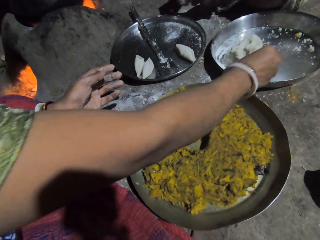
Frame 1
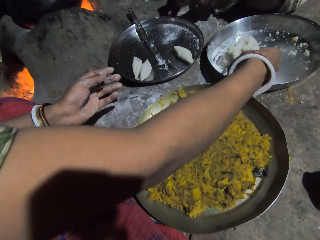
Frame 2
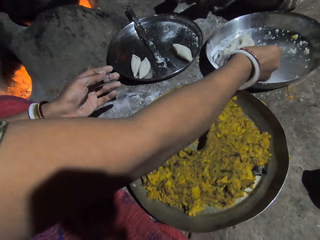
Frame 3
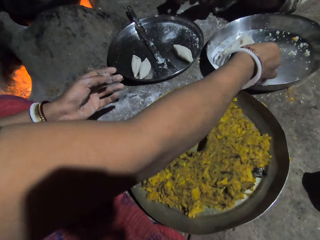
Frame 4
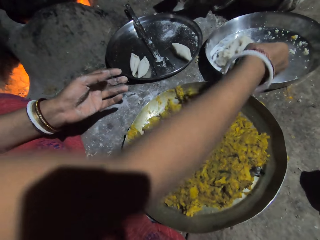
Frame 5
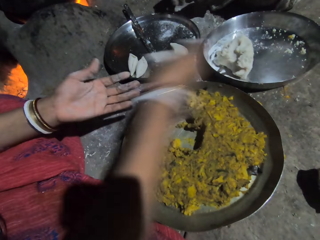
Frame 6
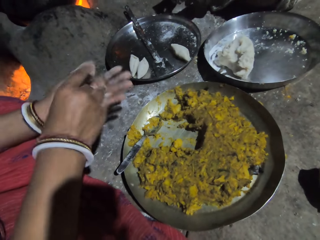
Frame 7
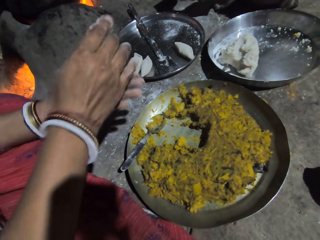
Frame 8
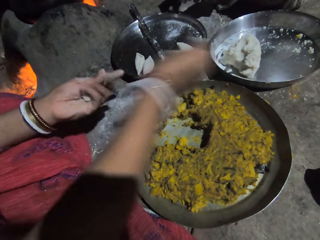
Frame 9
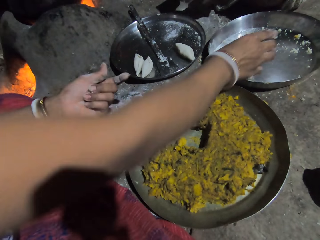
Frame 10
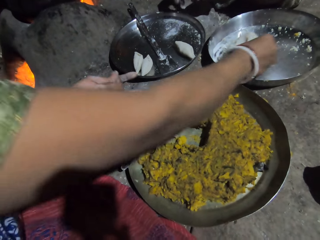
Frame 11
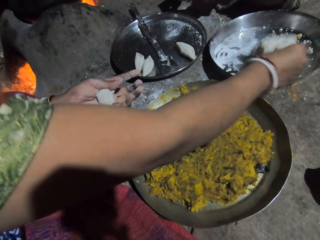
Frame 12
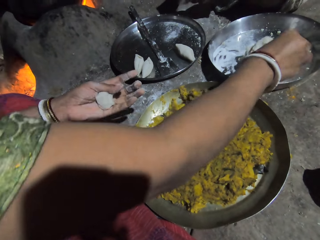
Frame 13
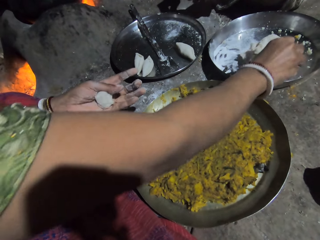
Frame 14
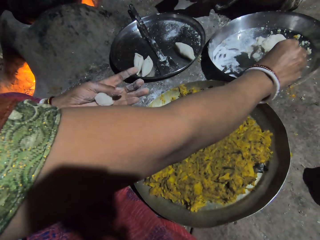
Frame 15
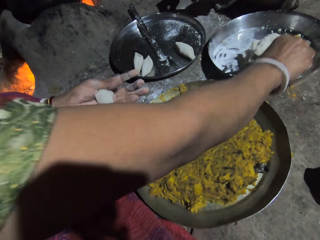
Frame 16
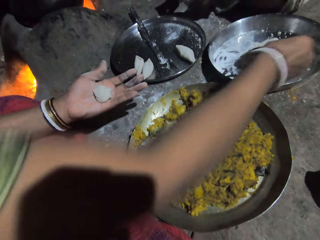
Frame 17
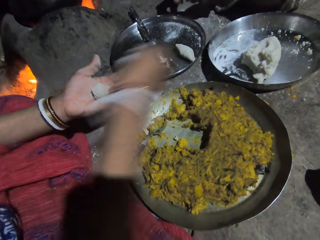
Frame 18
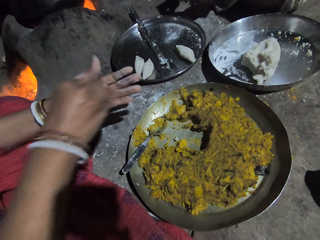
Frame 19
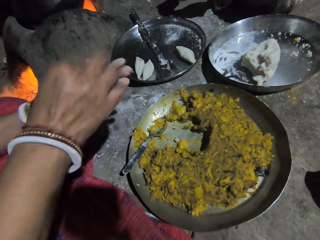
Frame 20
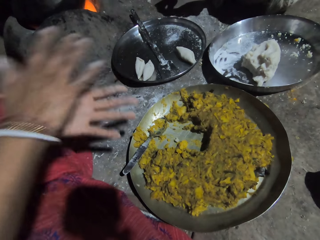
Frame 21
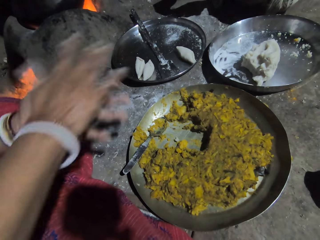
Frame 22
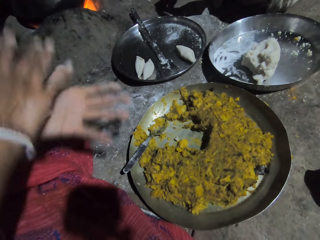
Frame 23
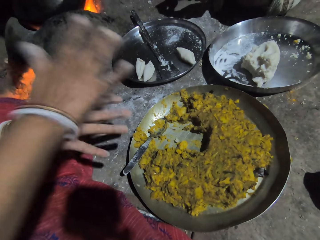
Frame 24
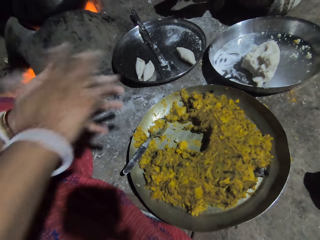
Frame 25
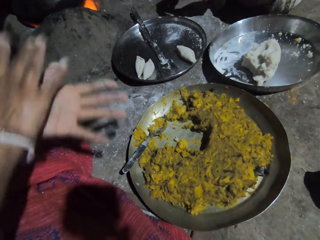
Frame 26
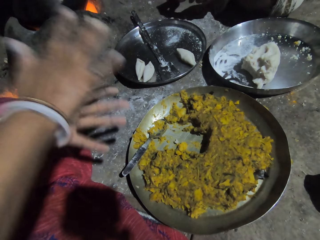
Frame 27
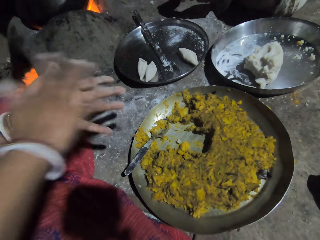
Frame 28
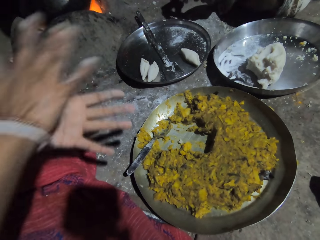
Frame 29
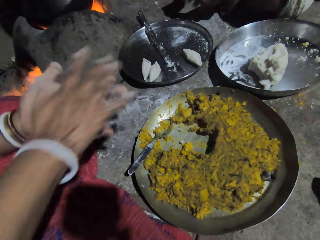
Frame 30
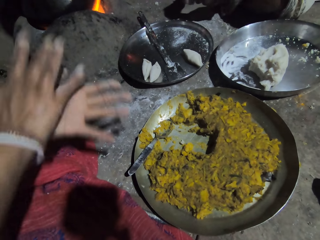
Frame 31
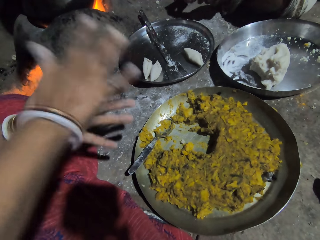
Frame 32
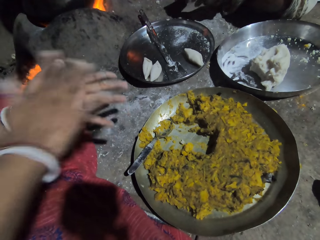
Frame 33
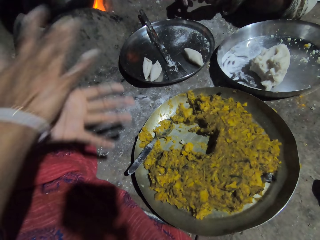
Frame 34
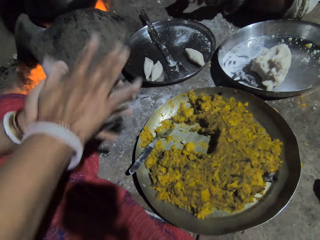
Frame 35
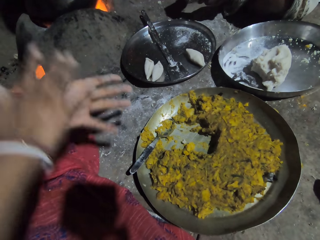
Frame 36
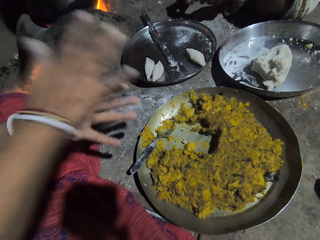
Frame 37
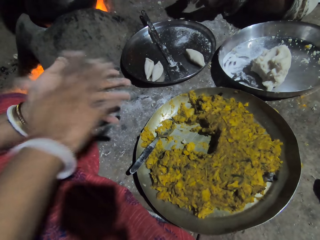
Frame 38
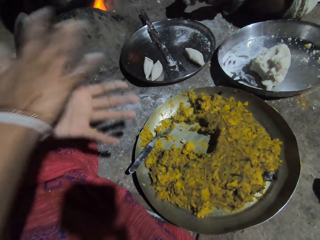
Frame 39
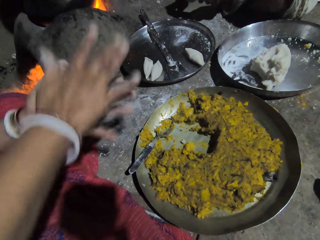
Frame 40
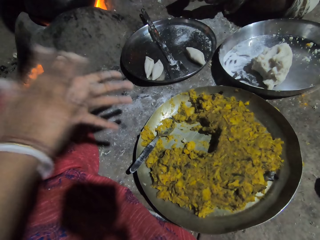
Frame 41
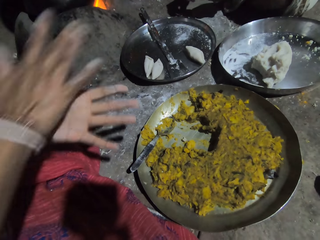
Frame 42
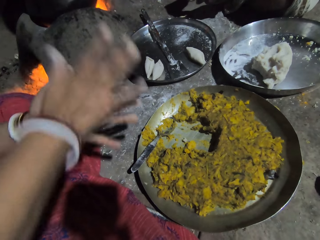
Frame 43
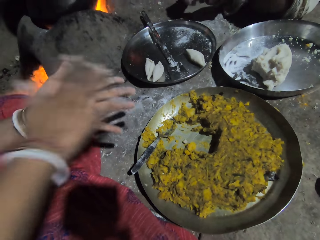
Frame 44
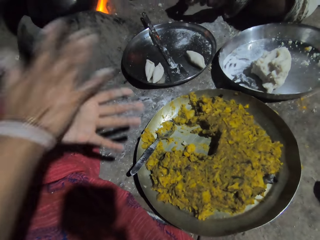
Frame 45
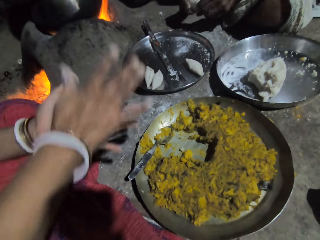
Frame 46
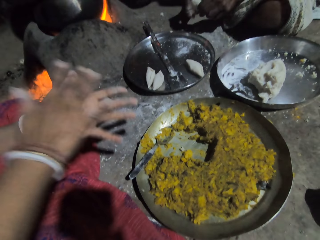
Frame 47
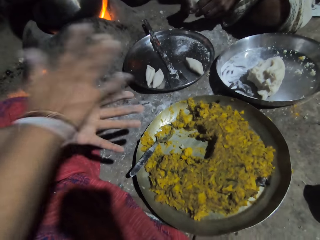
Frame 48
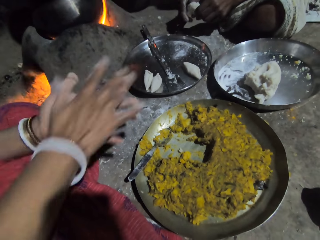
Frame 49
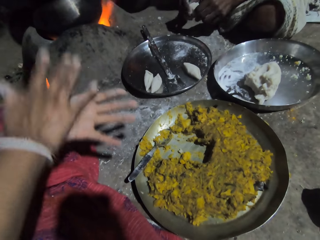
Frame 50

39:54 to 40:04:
The camera wearer cuts the dough. A person cuts the dough. The camera wearer rolls the dough, cuts the dough, and rolls the dough. The person rolls the dough.

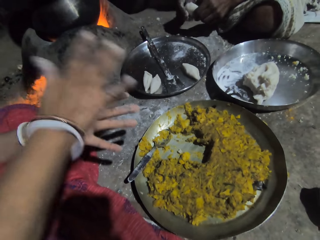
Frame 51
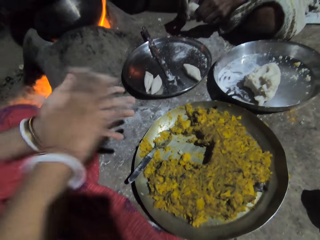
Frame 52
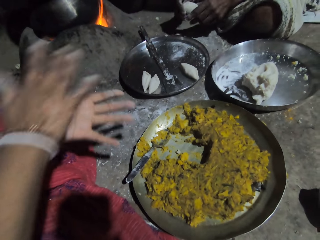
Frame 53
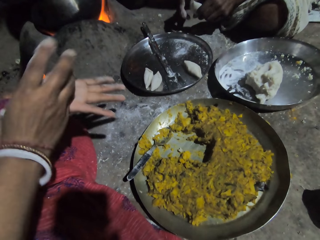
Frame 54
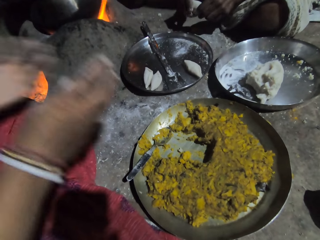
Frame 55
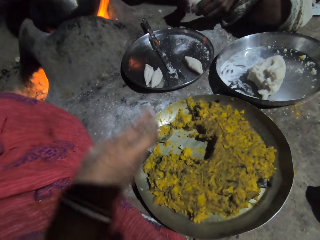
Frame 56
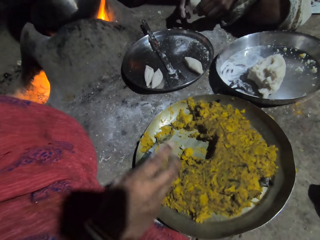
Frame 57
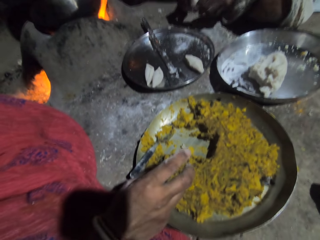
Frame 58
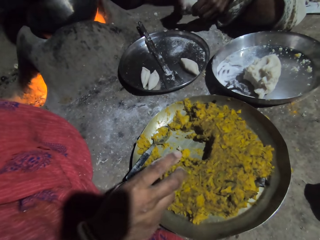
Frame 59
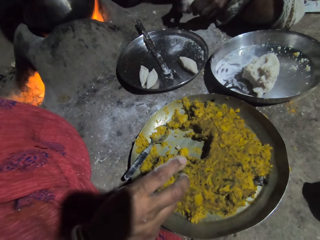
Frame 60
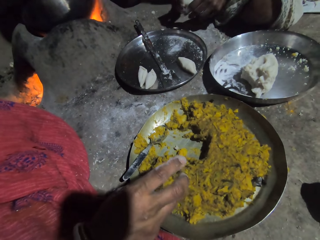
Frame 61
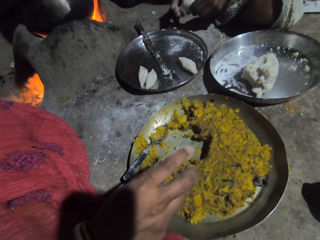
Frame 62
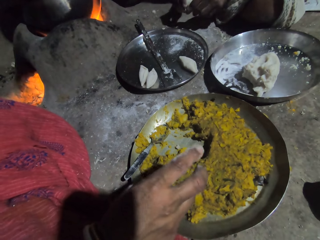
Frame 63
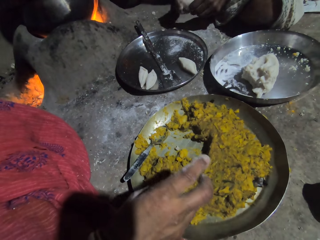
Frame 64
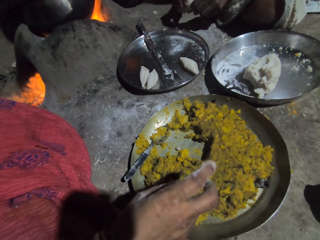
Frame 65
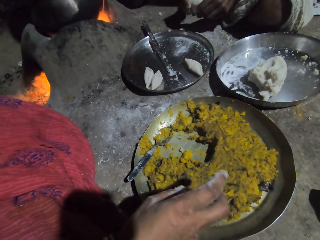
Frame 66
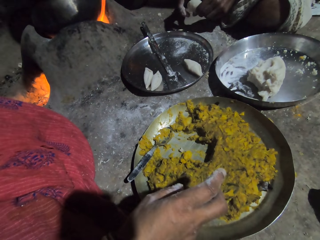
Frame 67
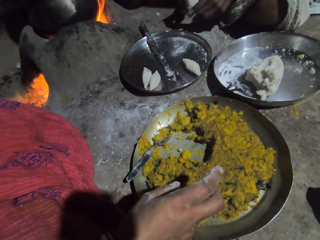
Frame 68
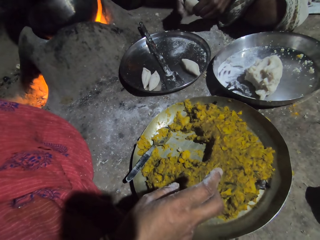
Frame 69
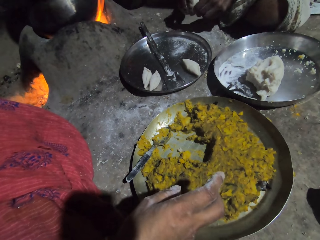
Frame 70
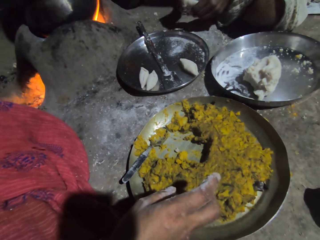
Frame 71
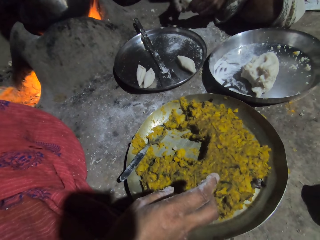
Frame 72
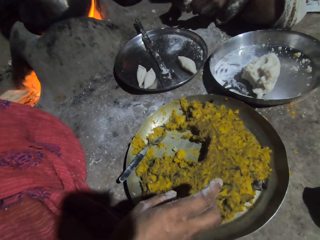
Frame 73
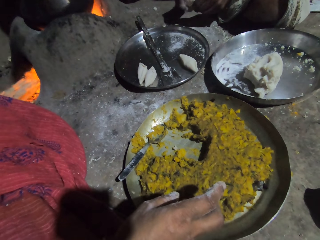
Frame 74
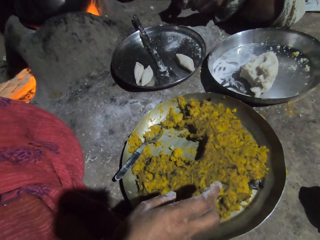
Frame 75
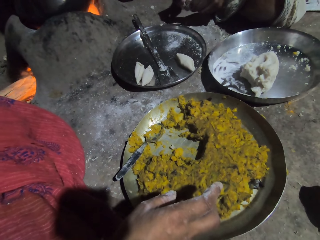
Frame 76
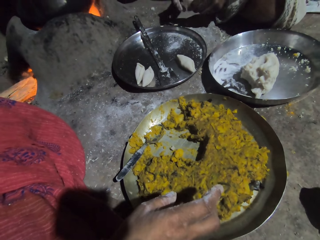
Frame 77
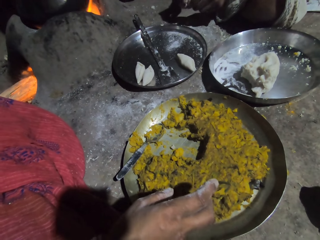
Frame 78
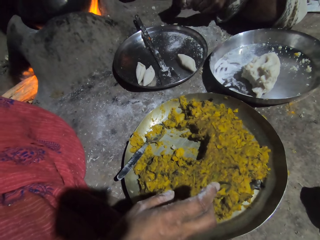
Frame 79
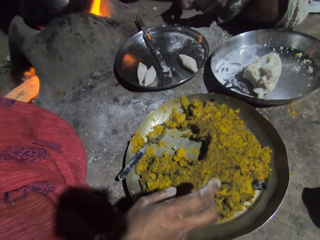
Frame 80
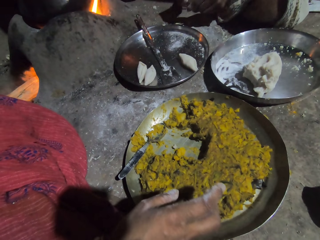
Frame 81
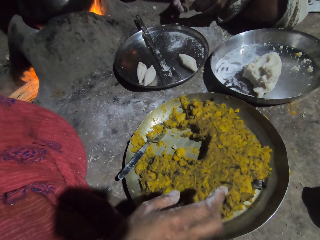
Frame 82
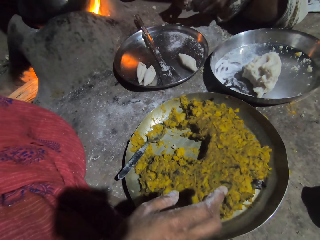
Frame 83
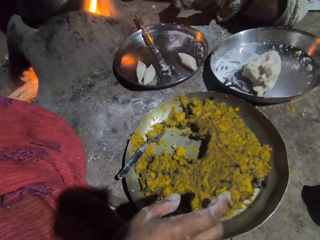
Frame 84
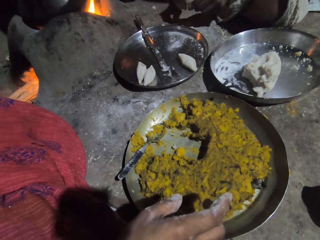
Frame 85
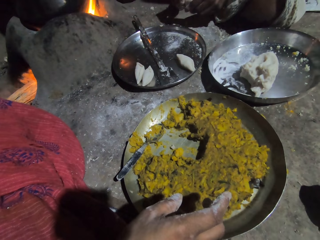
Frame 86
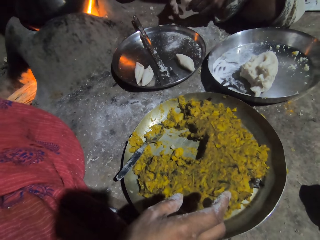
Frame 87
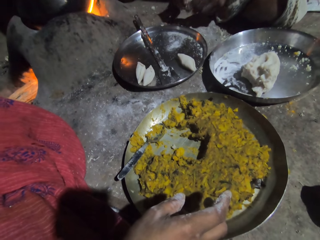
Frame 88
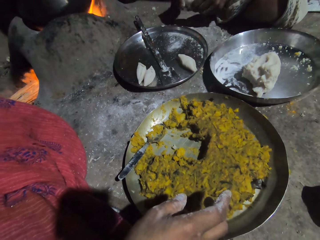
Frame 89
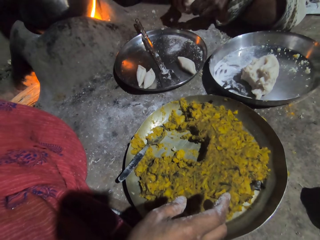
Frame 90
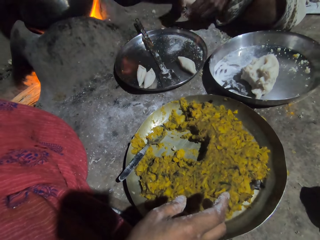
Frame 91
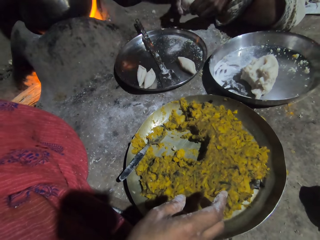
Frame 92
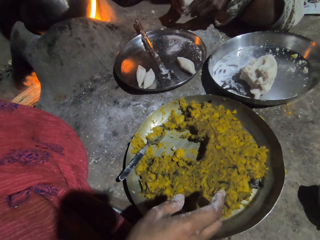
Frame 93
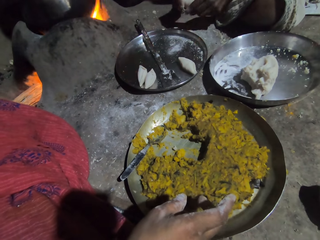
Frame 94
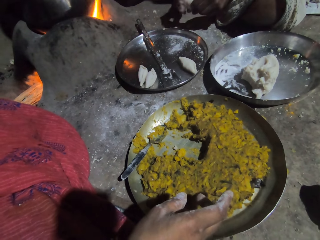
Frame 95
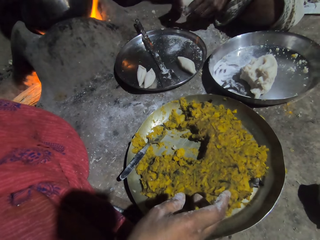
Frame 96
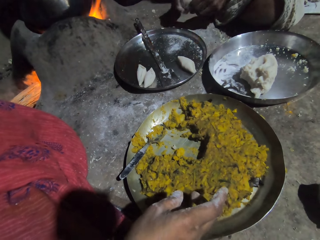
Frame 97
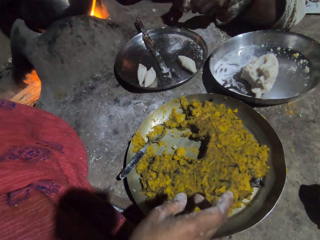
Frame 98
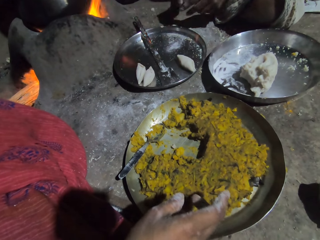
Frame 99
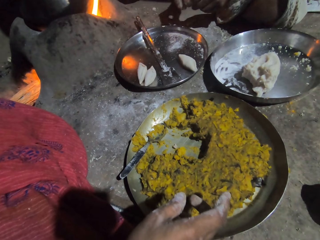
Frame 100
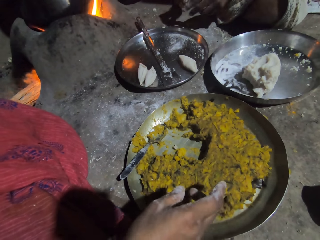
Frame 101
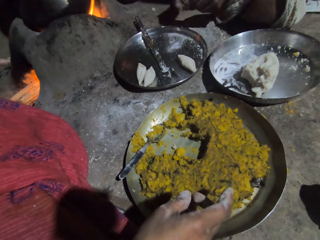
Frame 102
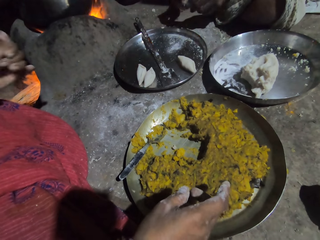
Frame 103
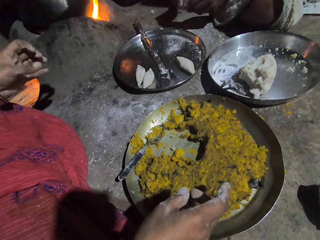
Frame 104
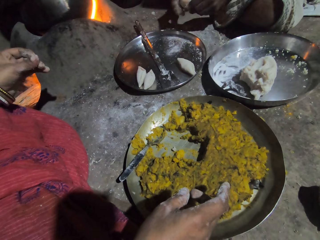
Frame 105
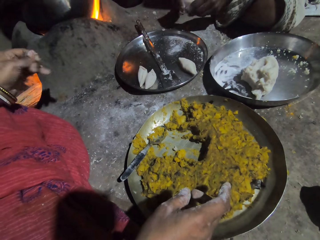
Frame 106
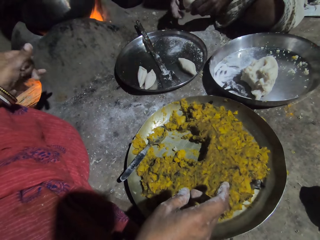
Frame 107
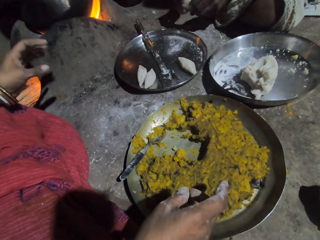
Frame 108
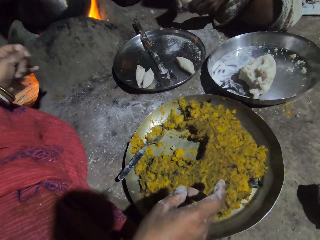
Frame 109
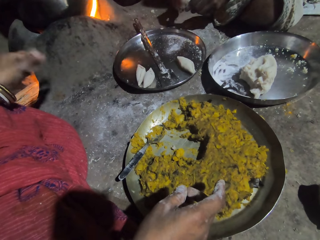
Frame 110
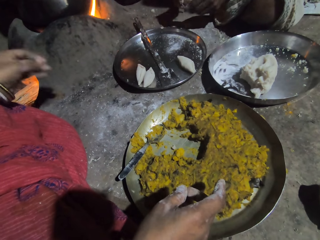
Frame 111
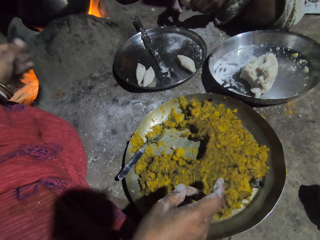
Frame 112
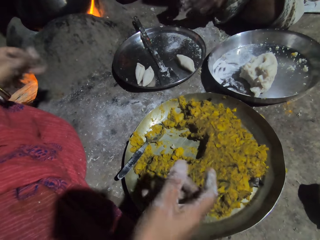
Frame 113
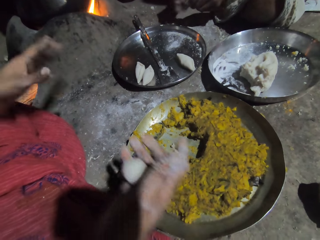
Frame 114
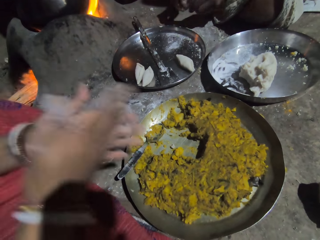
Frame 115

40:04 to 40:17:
A woman shapes the dough. The camera wearer looks around. They put firewood into the fire. The woman puts wood in the fireplace. The woman shapes the dough.
